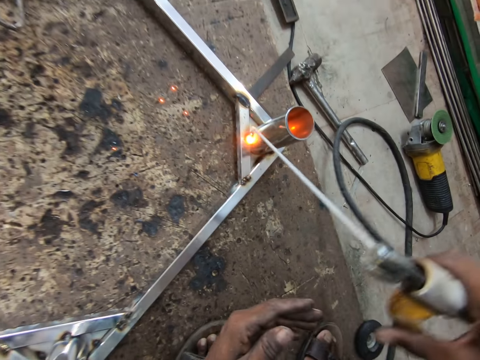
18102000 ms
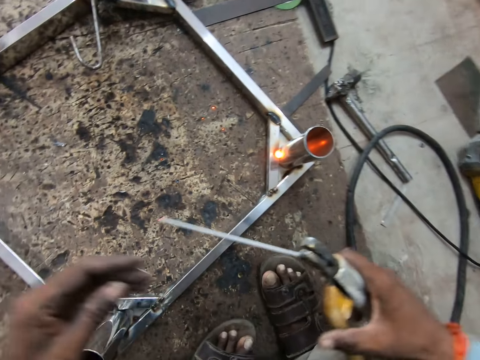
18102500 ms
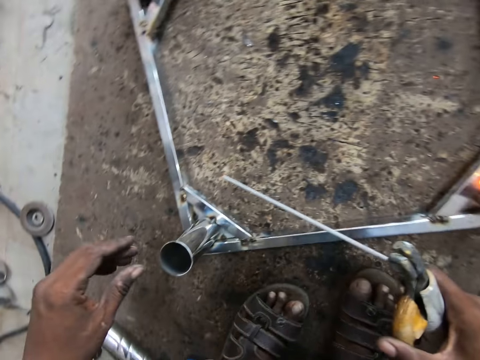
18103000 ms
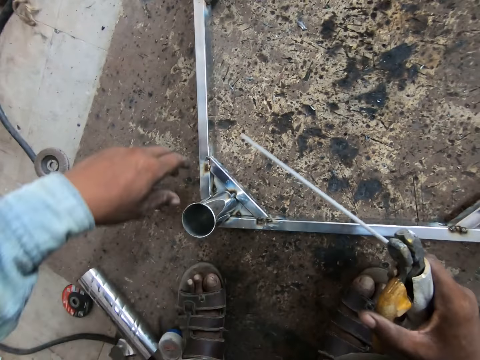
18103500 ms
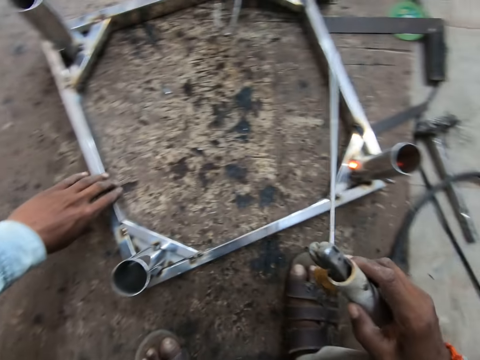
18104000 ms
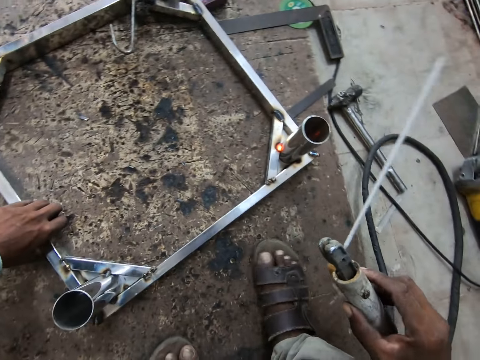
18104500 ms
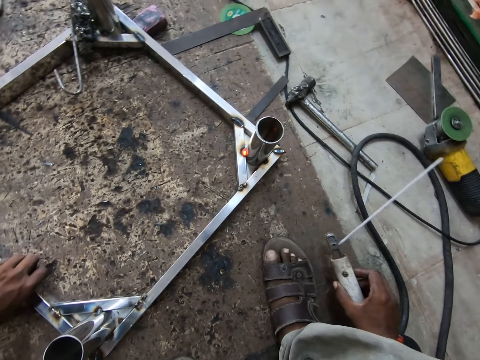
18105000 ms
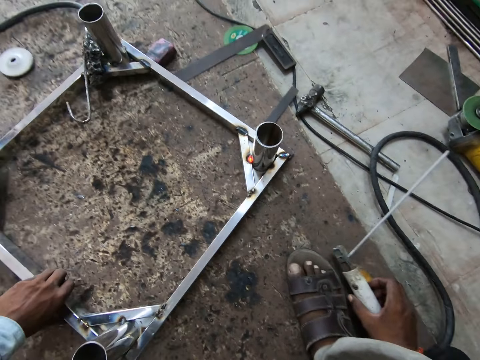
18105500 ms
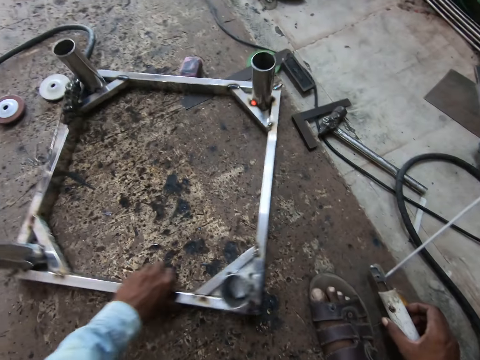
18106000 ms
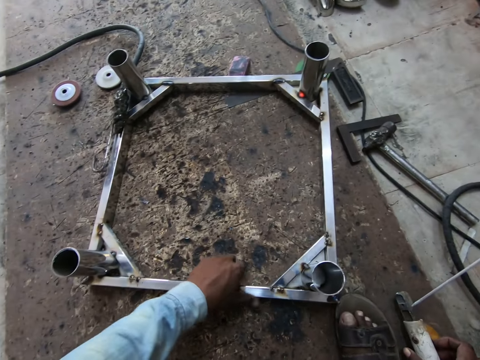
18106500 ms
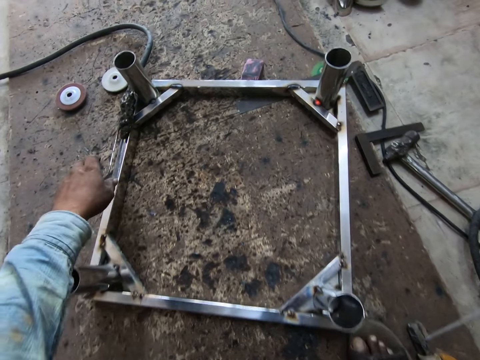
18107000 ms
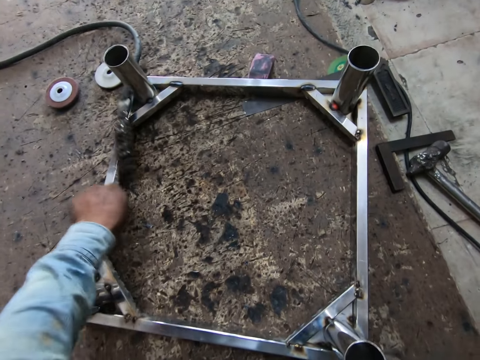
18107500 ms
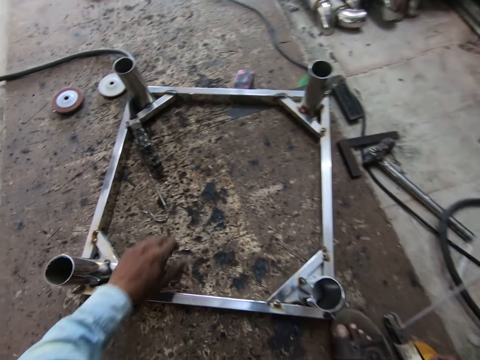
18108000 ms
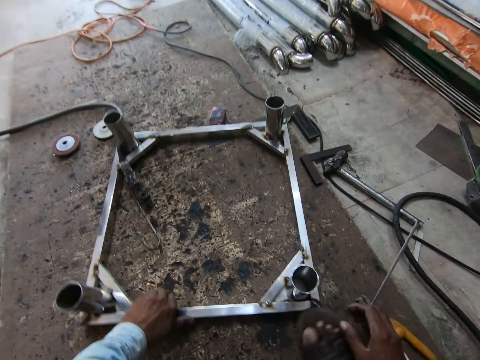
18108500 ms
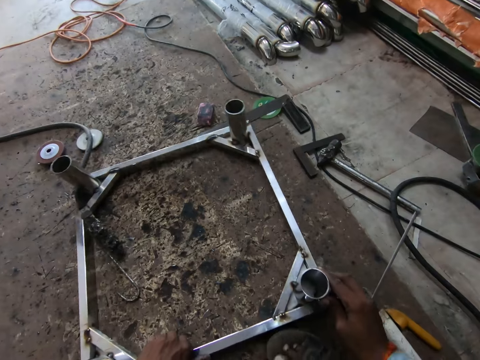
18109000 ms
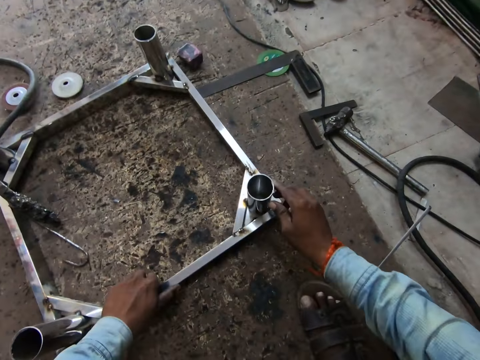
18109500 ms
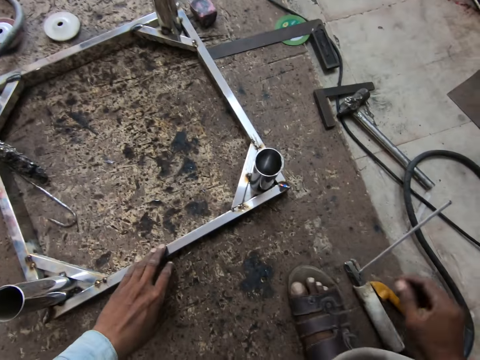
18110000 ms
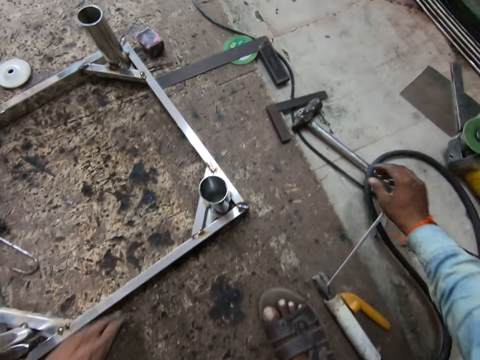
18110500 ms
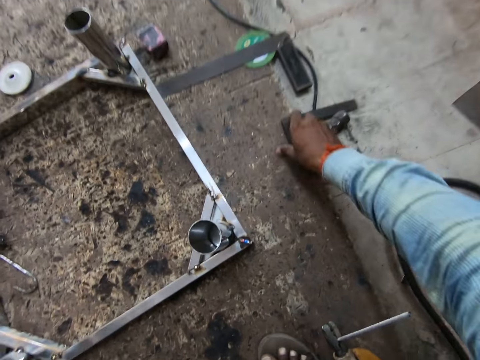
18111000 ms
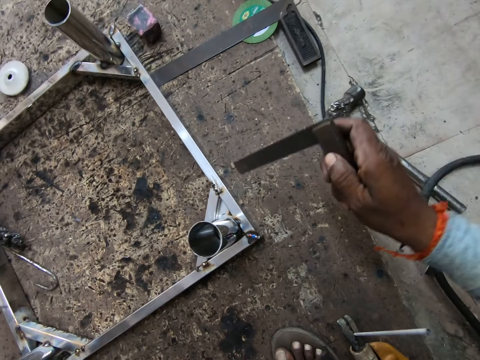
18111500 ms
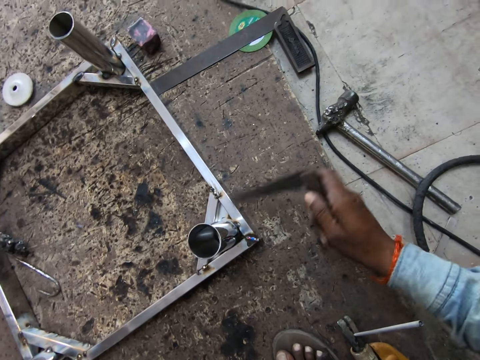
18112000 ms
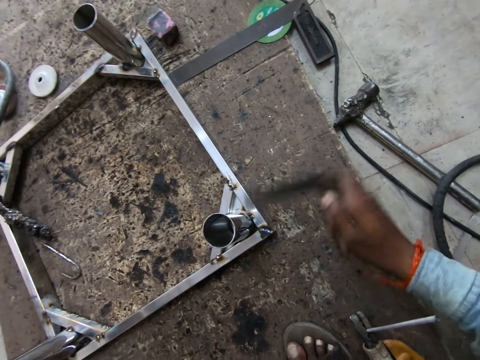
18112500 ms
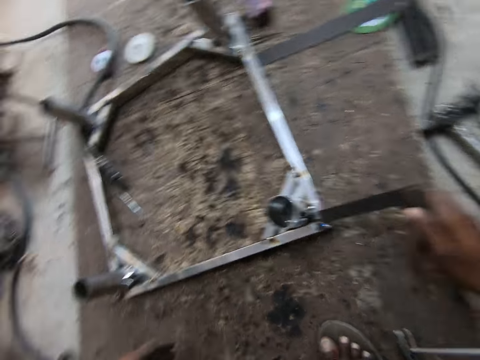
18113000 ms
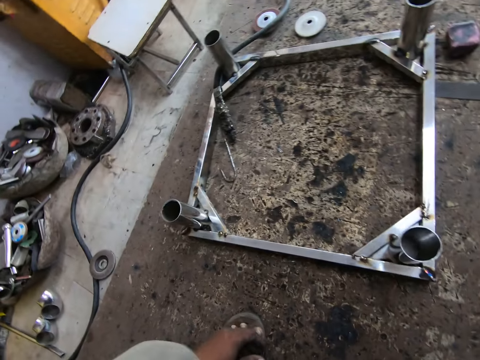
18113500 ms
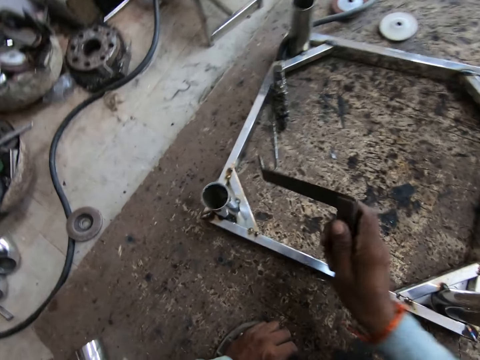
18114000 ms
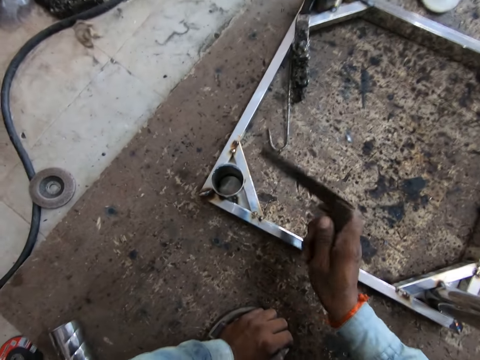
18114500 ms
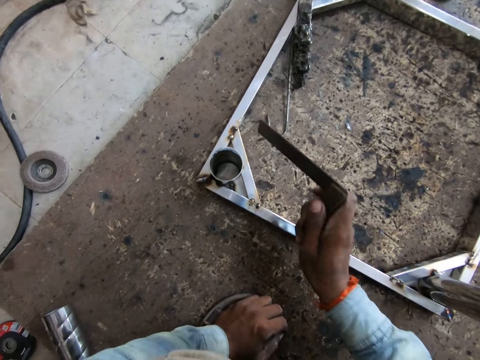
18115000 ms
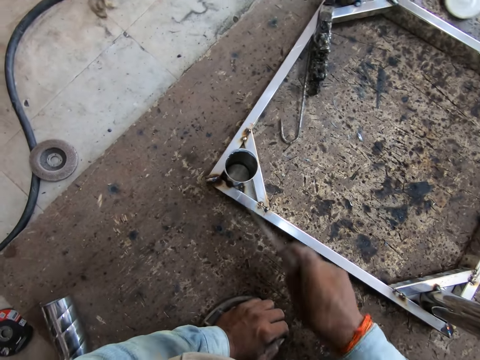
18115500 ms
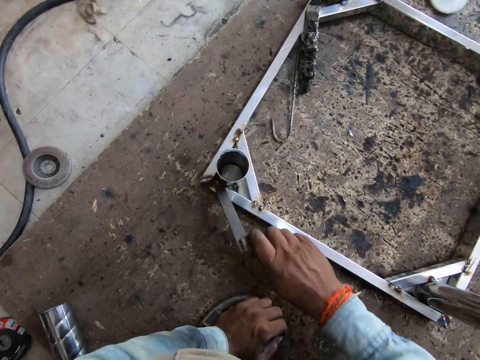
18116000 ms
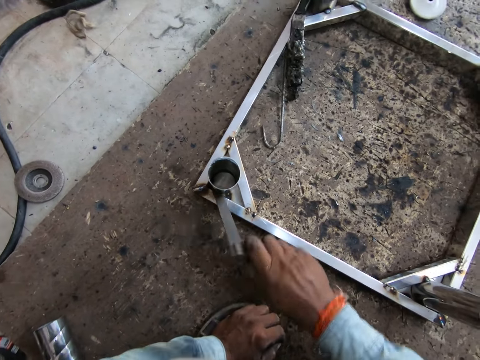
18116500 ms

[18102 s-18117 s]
The camera wearer holds the metal frame on the floor with his left hand. He drops the electrode holder on the floor with his right hand. He shifts the metal frame on the floor with his left hand. He pulls the electrode holder on the metal frame on the floor with his left hand. He shifts the metal frame on the floor with his left hand. He shifts the metal frame on the floor with his hands. He picks up the L-shaped ruler from the floor with his right hand. He hits the metal frame on the floor with the L-shaped ruler in his right hand. He hits the metal frame again.

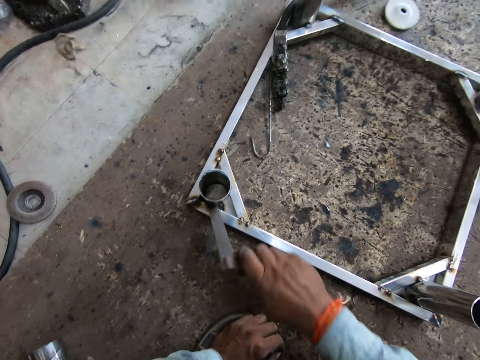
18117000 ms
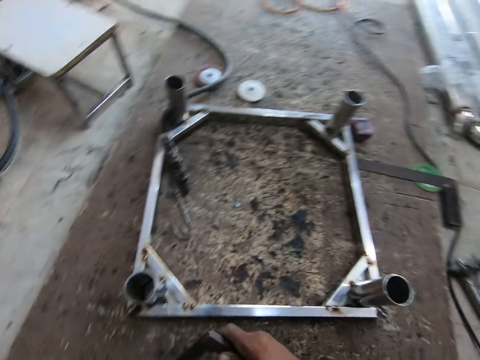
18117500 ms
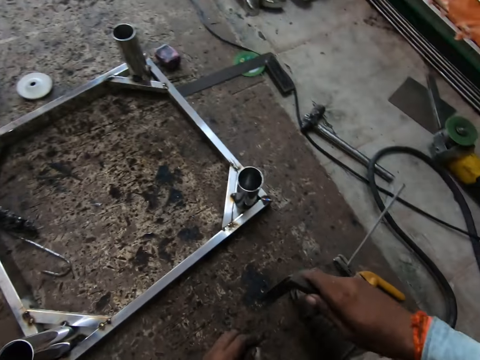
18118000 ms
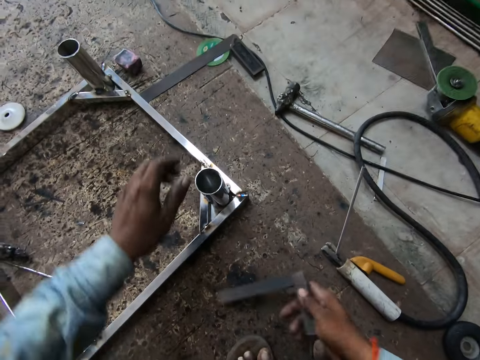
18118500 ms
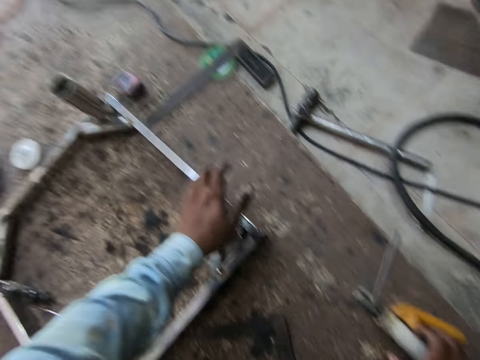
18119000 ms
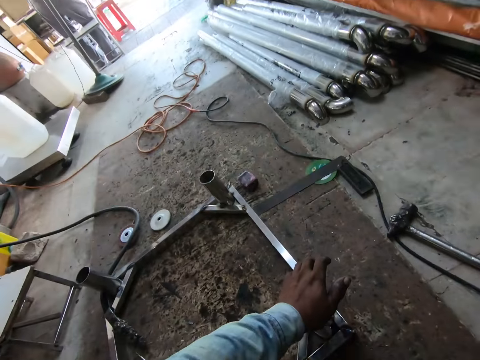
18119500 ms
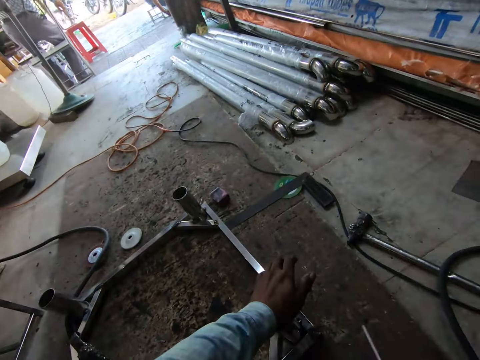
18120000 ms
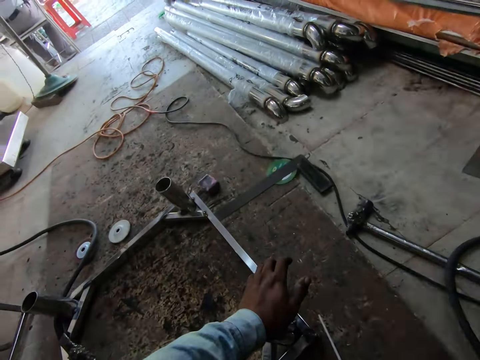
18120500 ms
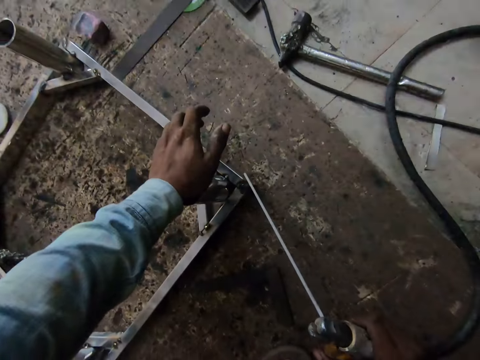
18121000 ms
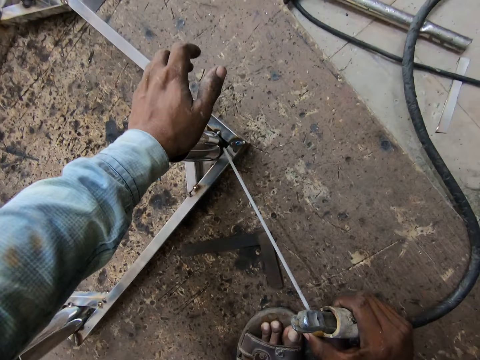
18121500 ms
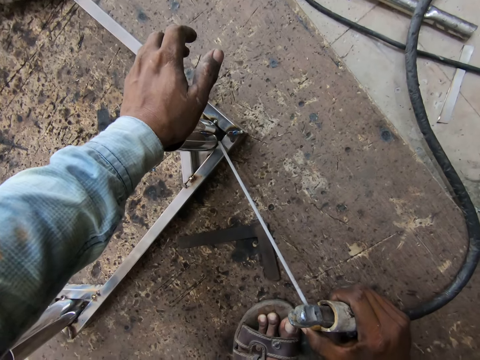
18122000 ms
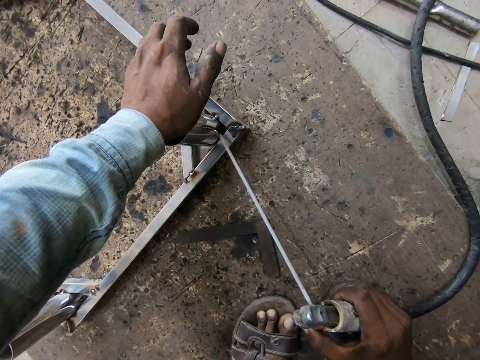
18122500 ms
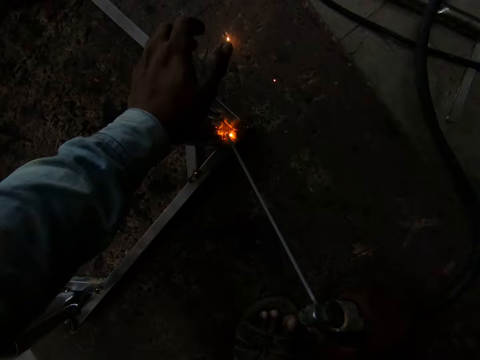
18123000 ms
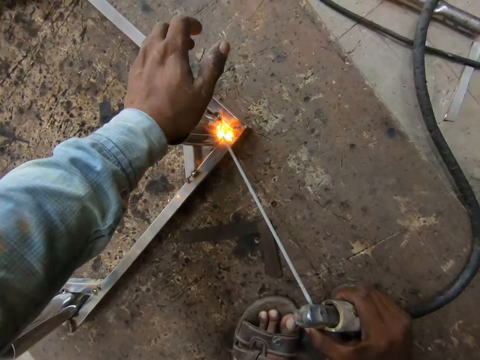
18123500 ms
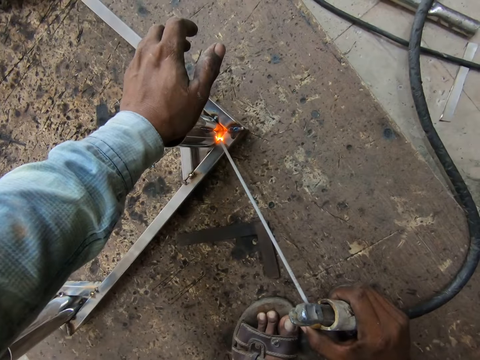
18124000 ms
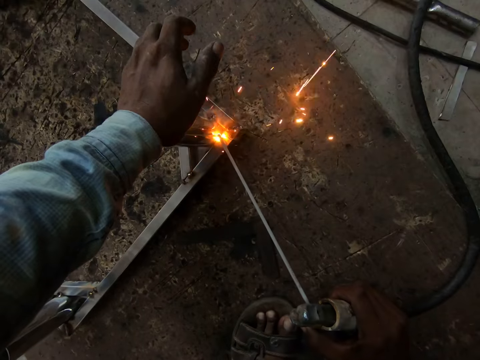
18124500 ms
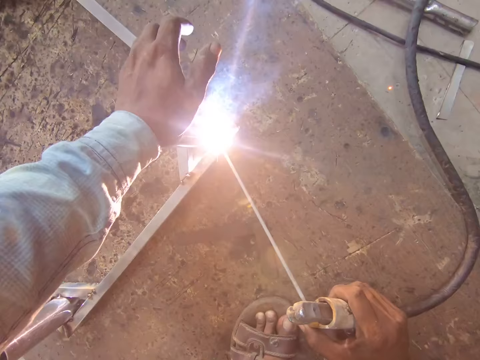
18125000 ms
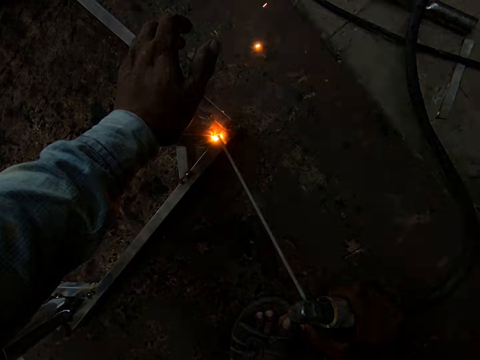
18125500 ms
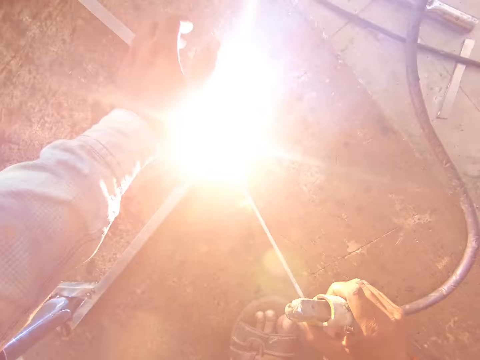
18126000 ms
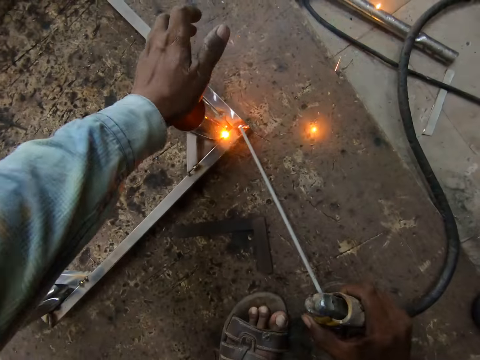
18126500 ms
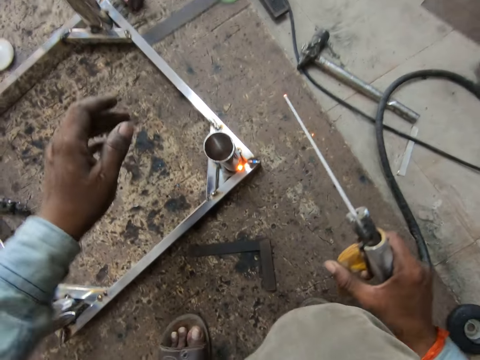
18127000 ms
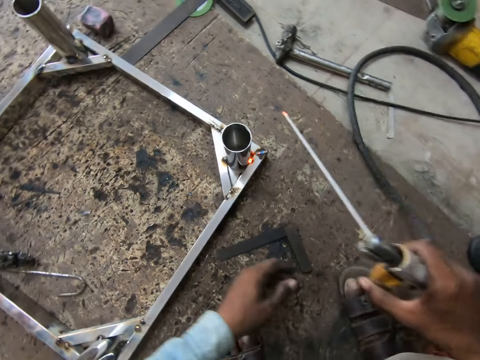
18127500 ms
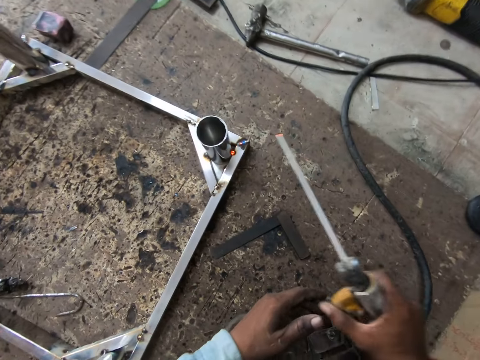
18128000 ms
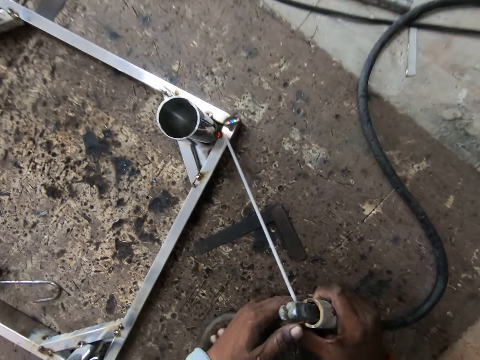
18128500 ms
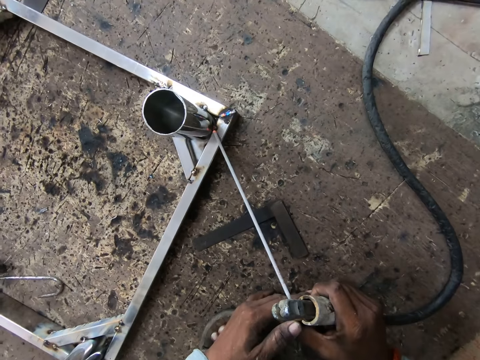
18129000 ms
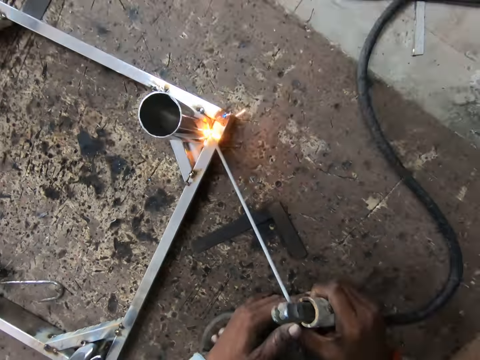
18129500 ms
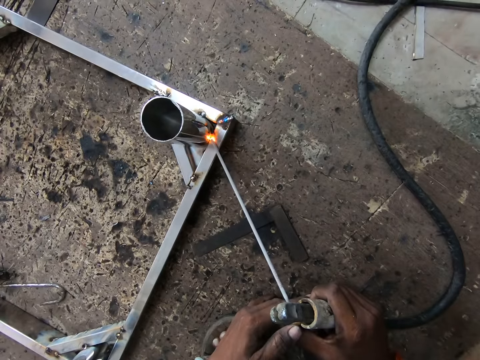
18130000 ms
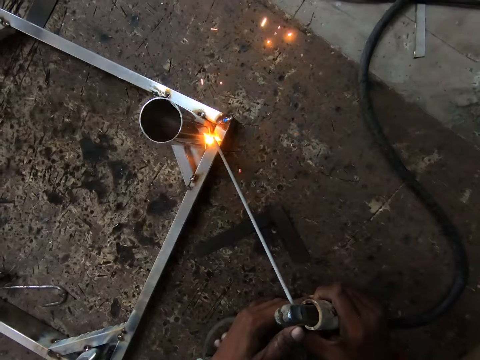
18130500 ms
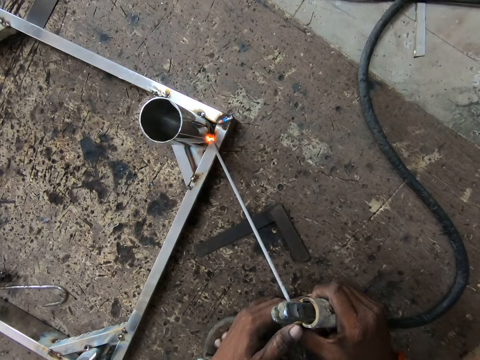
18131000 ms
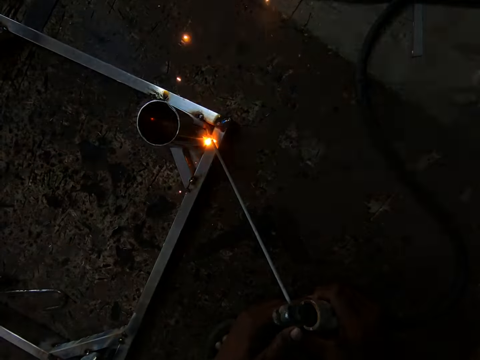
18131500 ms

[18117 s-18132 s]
The camera wearer drops the L-shaped ruler on the floor with his right hand. He places his left hand on the metal frame on the floor. He holds the metal. He takes the welding machine or electrode holder. He welds the metal frame on the floor with the electrode holder in his right hand. He holds the welding machine. He welds the metal frame on the floor with the electrode holder in his hands.
